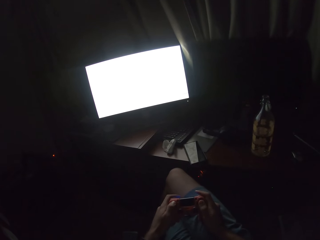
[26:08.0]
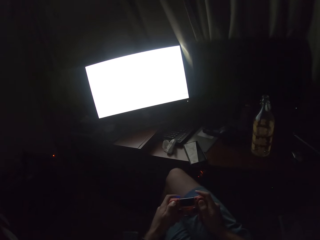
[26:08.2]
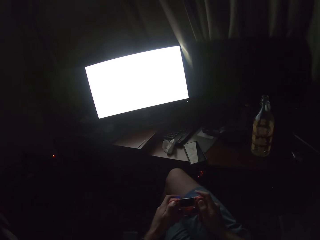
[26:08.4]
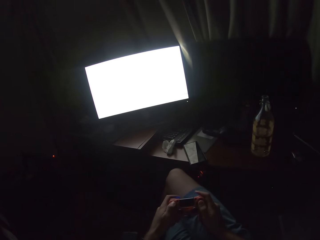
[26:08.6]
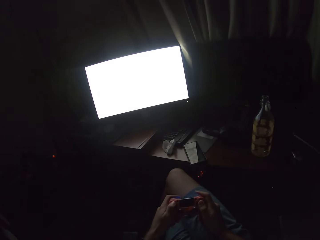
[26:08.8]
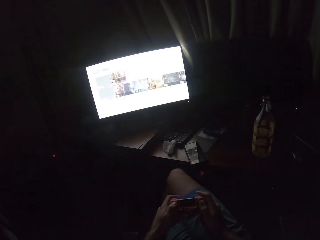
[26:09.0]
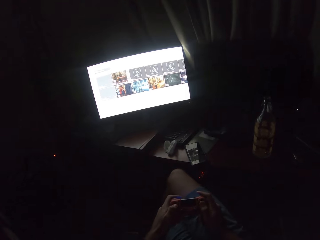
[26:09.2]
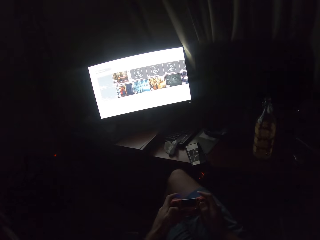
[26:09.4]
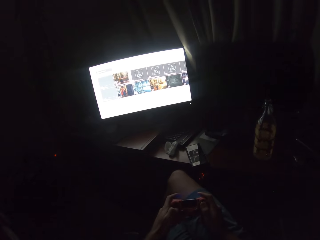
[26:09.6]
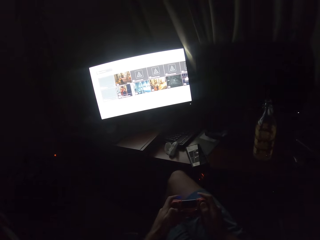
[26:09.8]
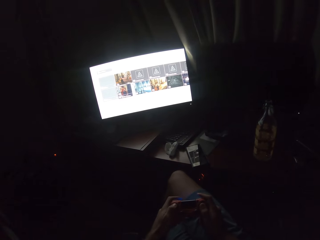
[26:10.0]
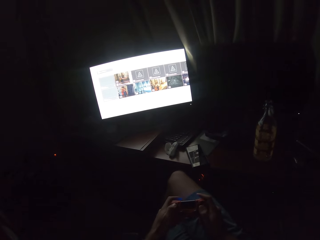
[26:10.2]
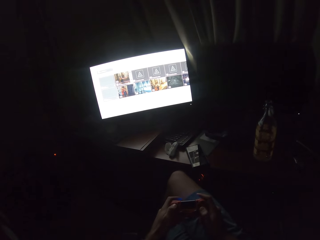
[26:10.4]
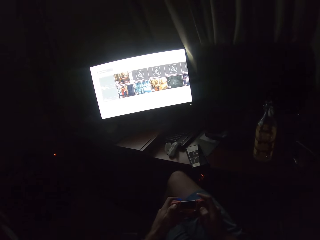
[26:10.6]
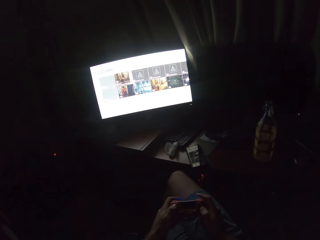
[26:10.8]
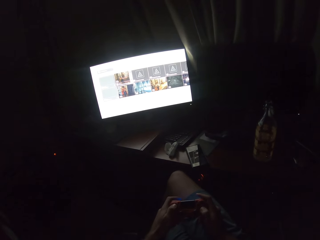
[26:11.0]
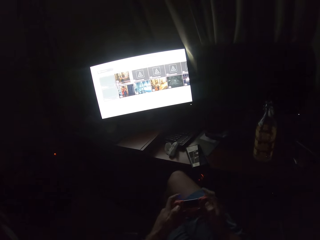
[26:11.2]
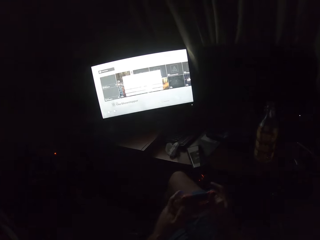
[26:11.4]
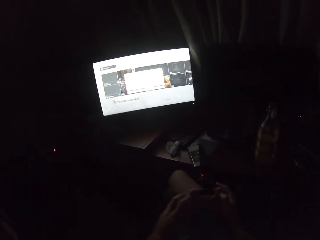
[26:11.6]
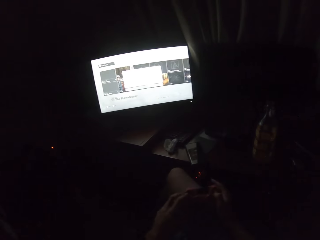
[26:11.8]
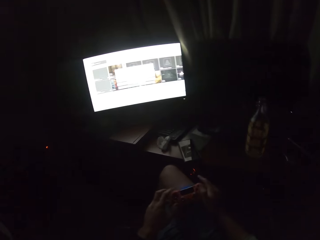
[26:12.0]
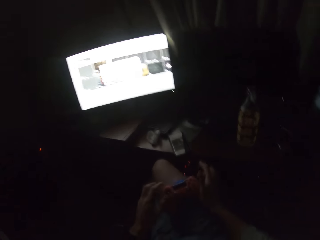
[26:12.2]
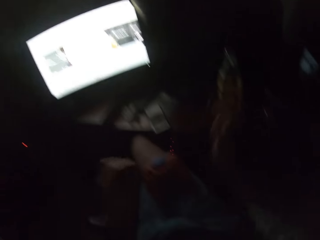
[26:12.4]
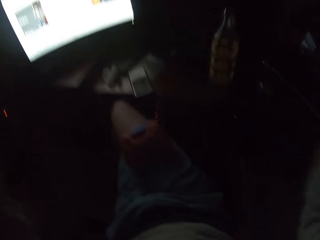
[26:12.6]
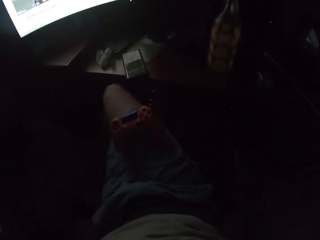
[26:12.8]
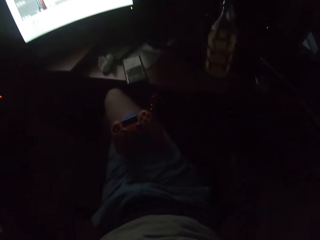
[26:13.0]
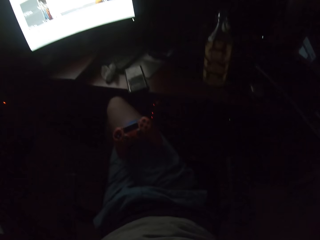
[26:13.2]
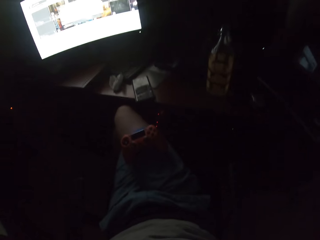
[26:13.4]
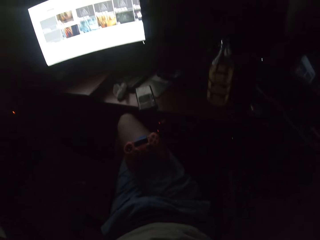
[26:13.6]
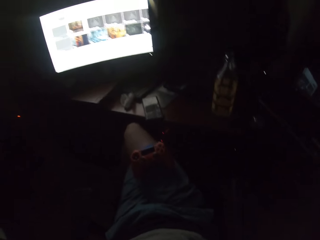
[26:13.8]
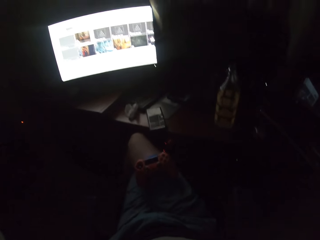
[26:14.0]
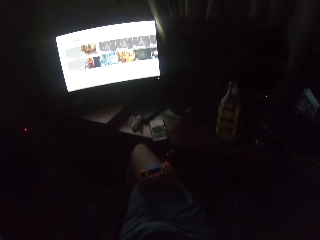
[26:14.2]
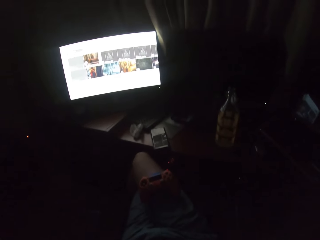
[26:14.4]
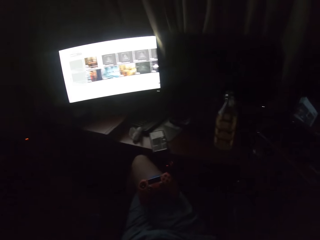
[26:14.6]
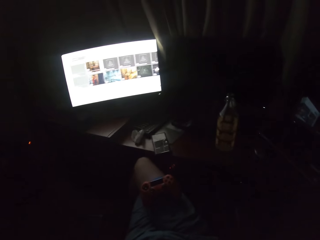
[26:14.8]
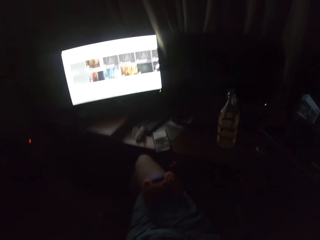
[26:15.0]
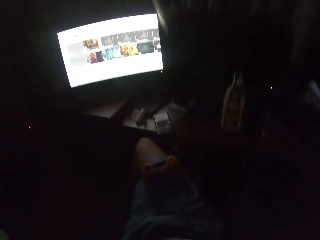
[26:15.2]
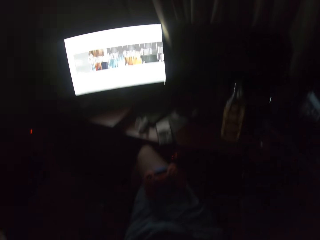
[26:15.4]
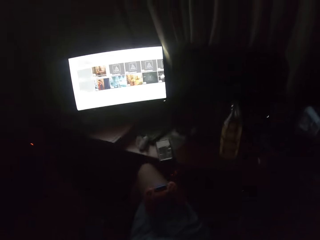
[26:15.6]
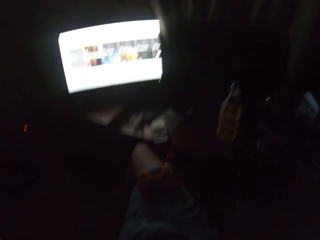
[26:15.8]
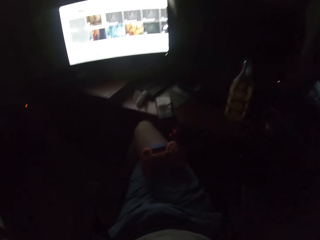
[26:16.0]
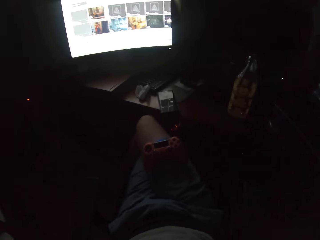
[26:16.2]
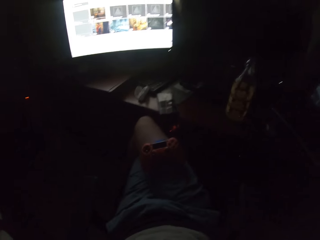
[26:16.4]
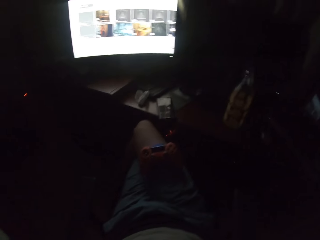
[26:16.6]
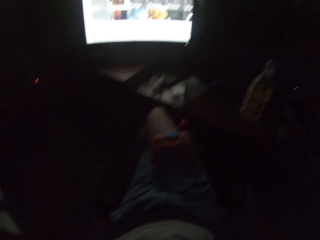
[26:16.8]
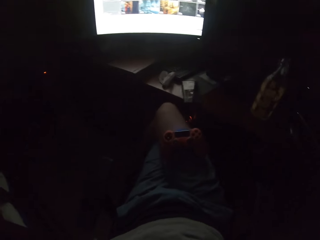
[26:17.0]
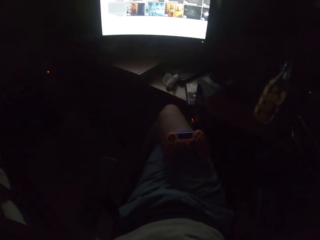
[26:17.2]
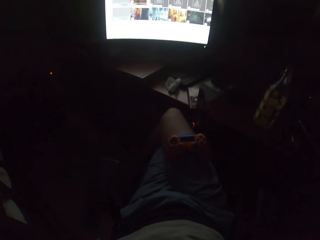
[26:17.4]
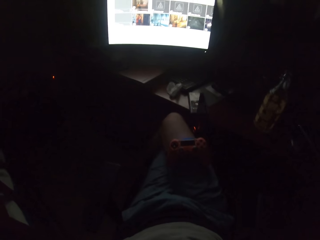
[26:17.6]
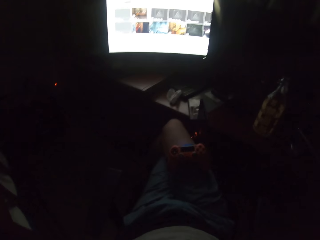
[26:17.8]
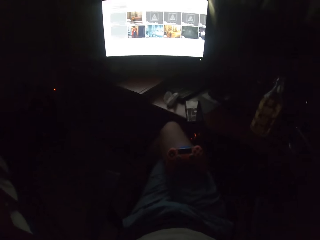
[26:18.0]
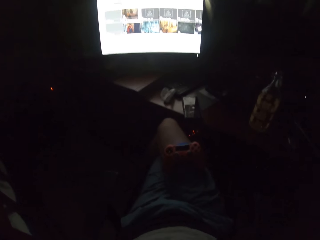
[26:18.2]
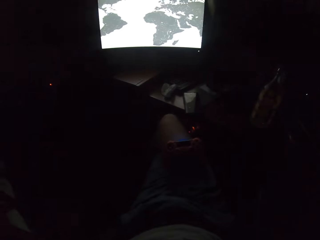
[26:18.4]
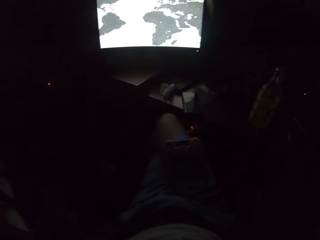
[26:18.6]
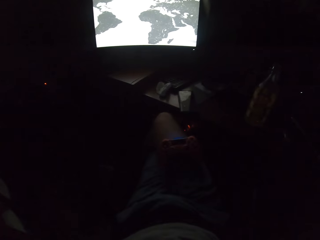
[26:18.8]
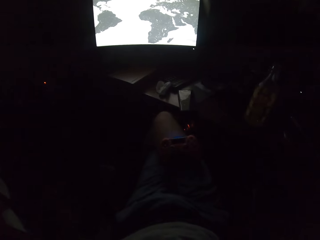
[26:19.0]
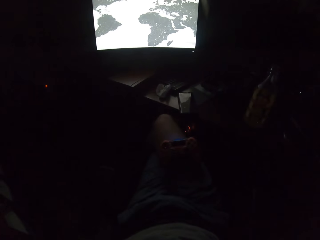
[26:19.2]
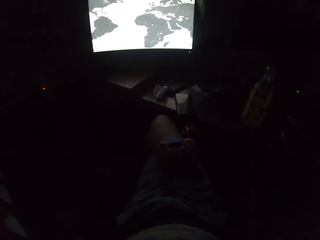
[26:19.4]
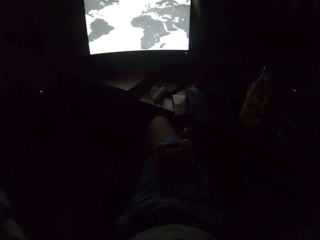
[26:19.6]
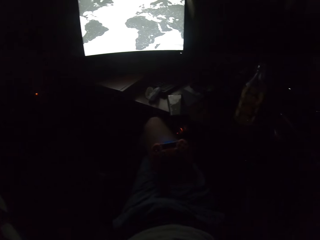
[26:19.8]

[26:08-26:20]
The camera wearer turns to the side. He lifts up his hands.

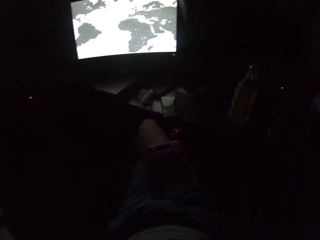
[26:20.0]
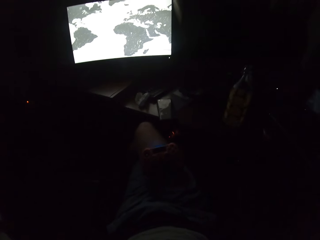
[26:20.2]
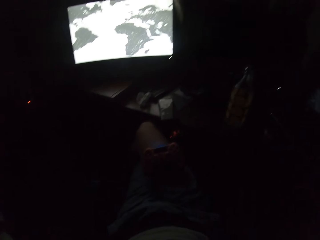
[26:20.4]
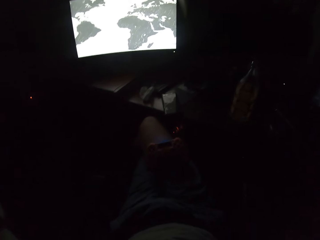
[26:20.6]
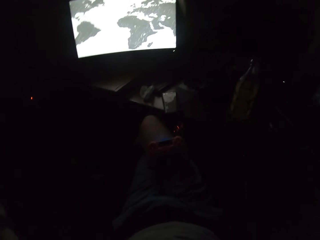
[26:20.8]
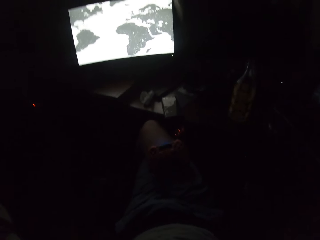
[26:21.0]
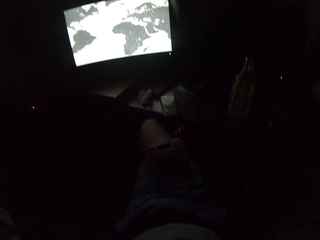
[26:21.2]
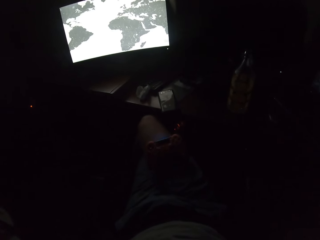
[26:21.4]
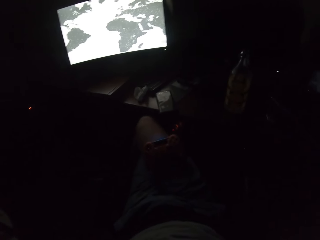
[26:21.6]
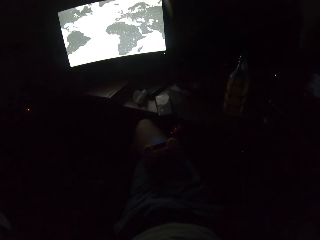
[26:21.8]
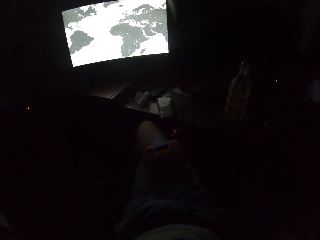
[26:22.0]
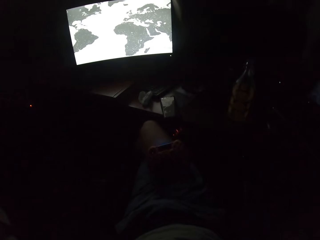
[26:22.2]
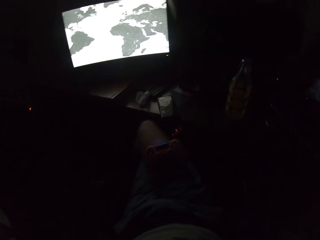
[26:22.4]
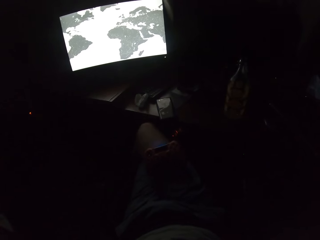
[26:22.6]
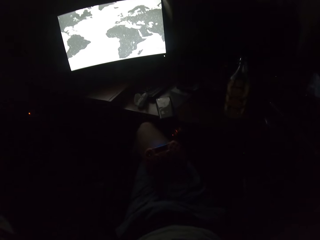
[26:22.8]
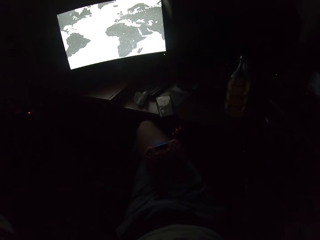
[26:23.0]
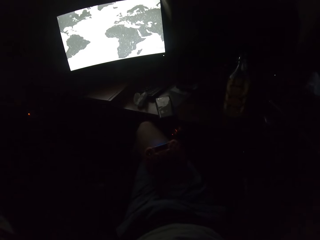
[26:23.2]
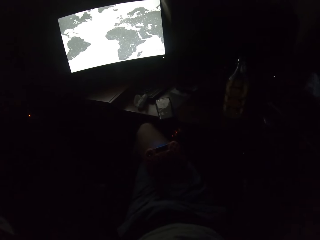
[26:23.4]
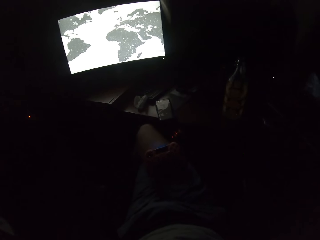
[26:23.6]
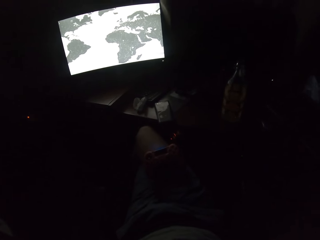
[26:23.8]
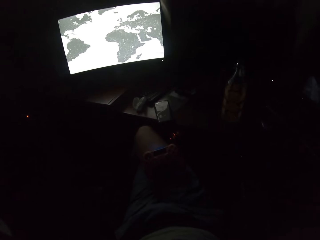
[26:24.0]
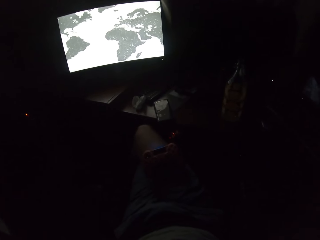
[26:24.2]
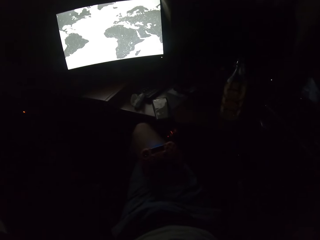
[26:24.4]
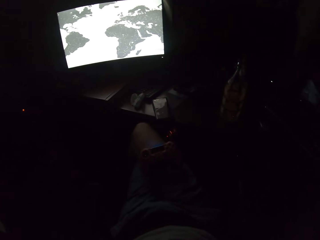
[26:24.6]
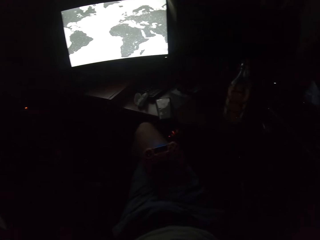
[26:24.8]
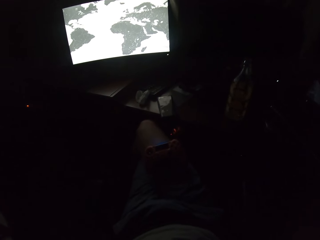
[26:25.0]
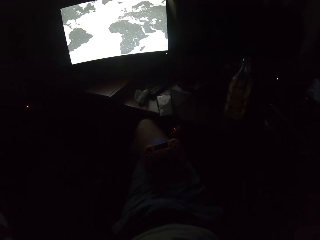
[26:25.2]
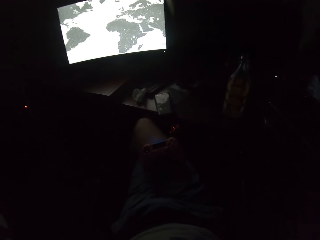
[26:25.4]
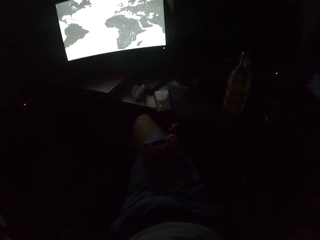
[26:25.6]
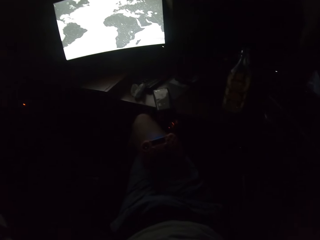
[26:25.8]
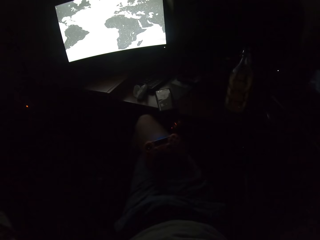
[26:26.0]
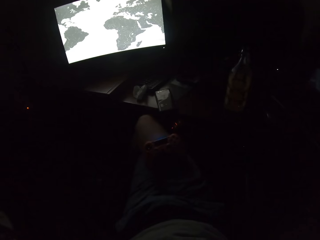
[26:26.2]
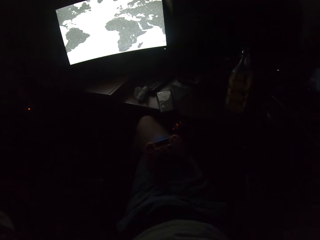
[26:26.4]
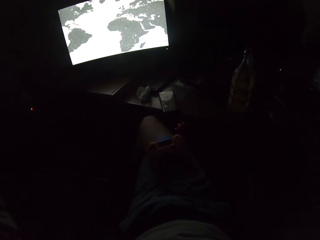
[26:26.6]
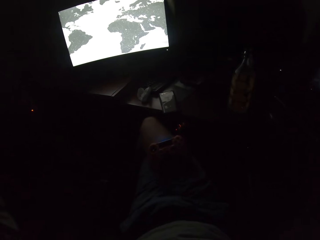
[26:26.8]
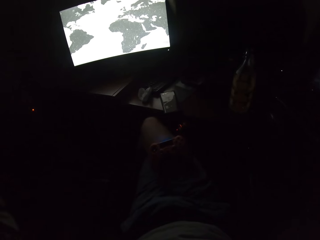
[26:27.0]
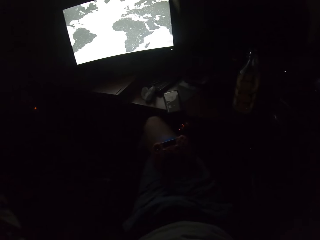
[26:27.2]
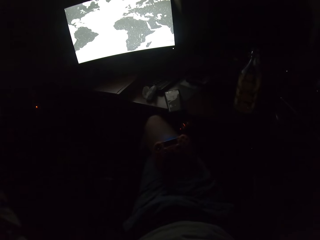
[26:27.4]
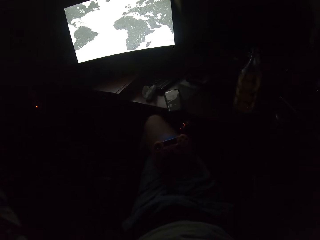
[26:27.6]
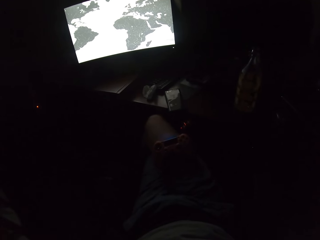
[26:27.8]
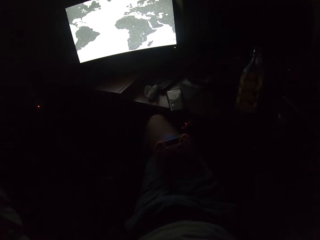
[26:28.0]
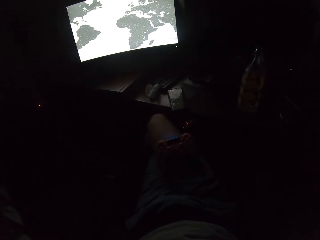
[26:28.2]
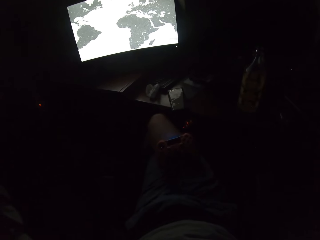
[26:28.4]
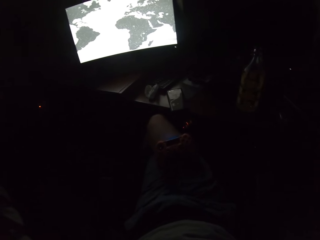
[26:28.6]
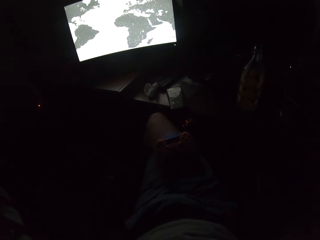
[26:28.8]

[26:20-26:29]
The camera wearer holds a controller. They turn to the side.
